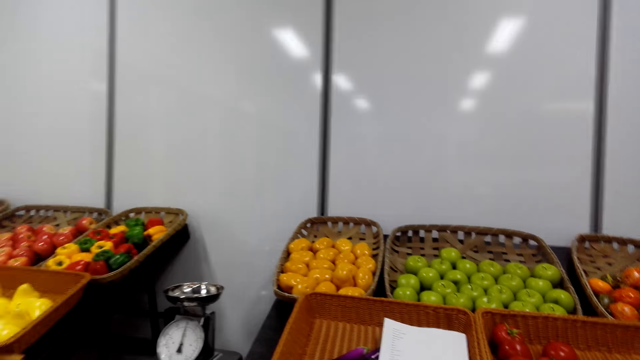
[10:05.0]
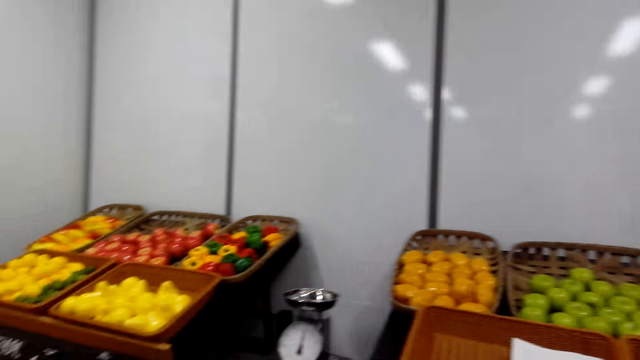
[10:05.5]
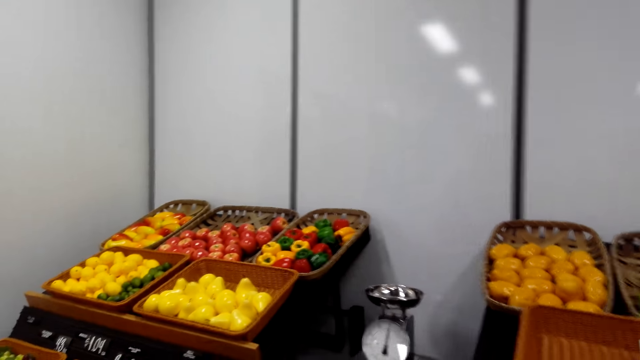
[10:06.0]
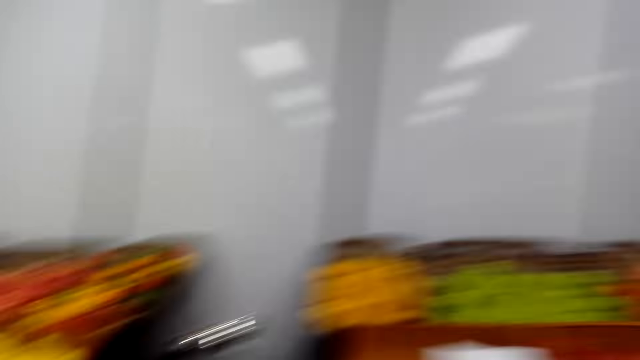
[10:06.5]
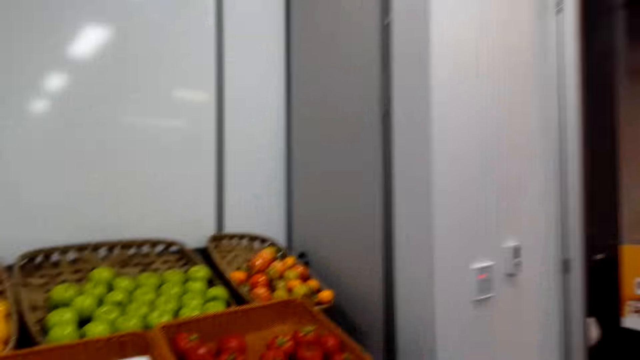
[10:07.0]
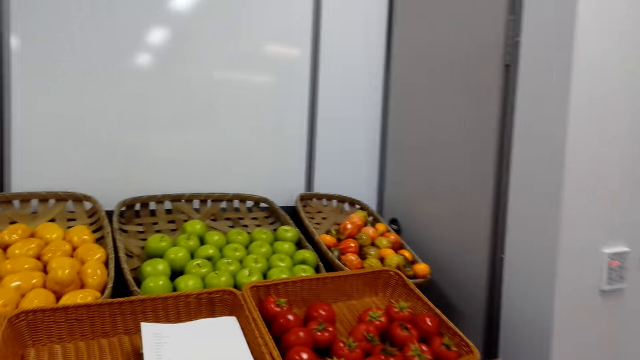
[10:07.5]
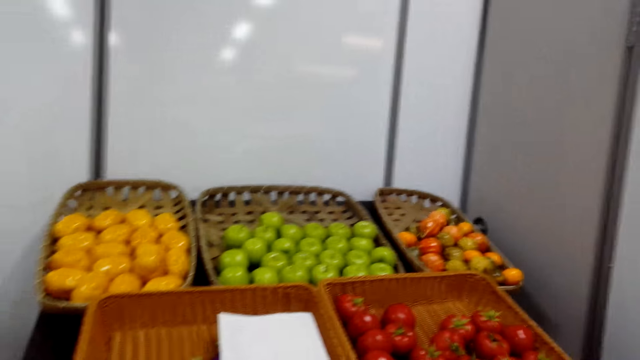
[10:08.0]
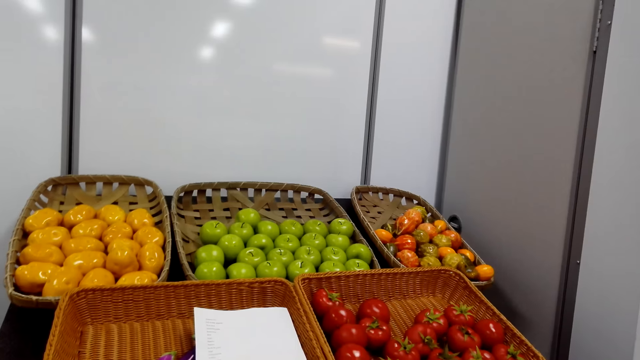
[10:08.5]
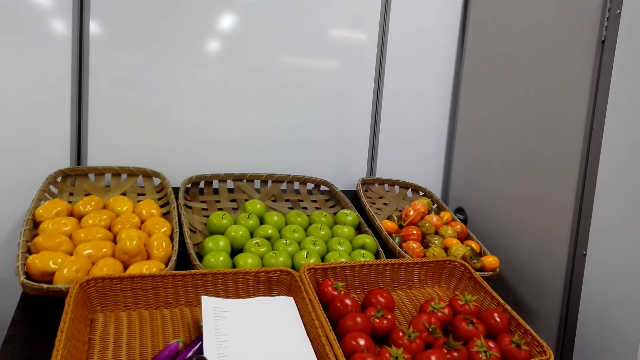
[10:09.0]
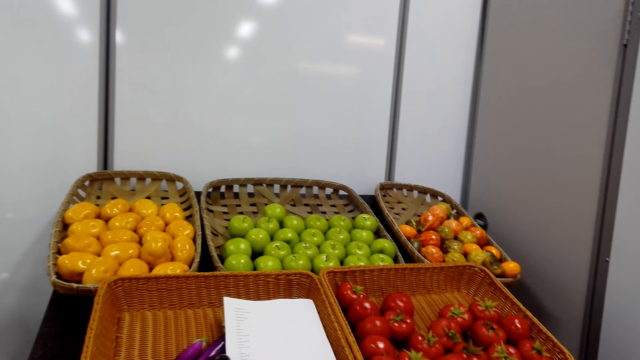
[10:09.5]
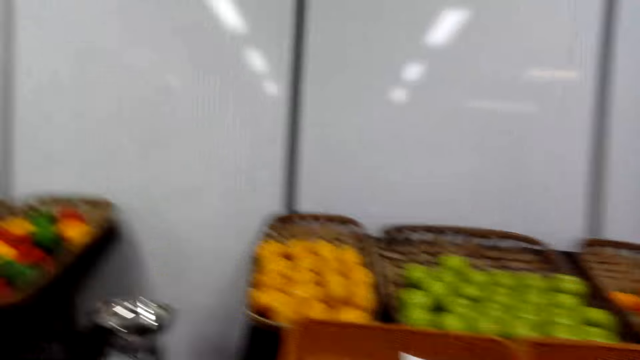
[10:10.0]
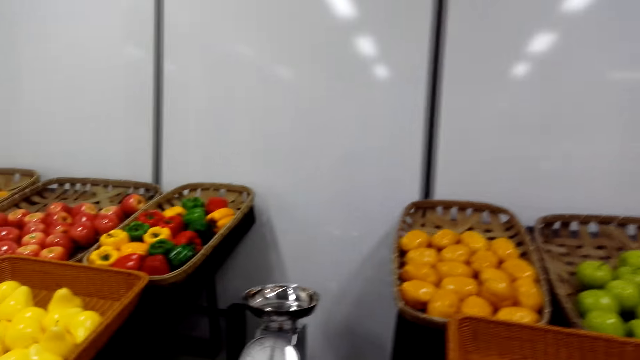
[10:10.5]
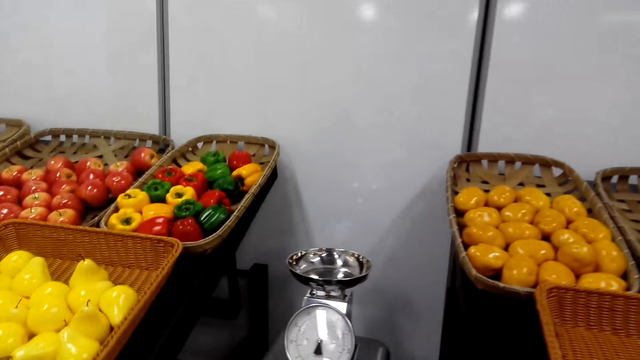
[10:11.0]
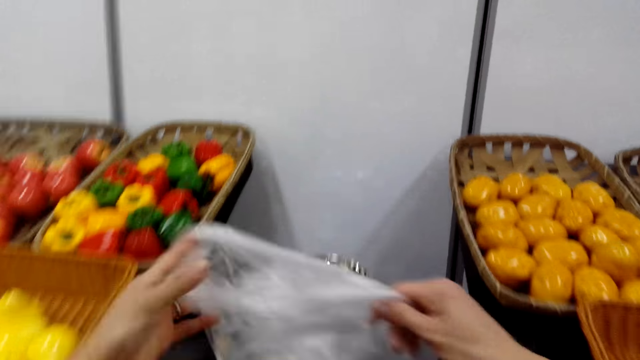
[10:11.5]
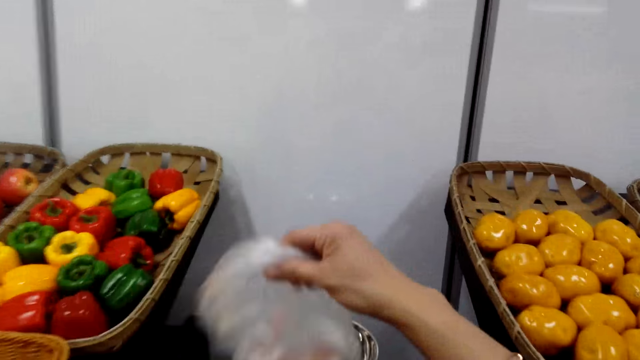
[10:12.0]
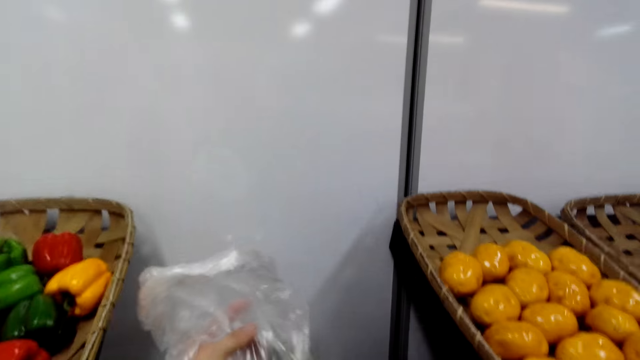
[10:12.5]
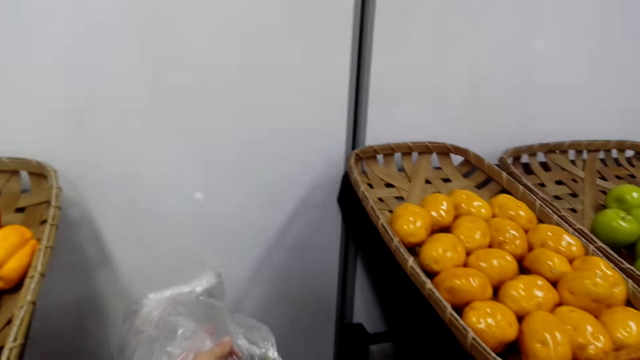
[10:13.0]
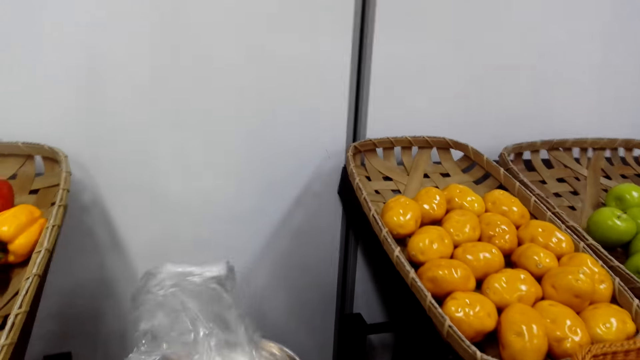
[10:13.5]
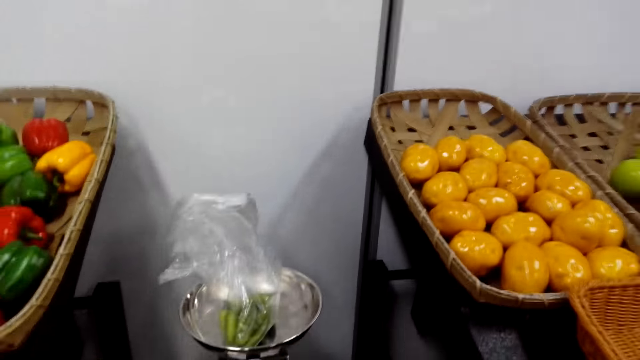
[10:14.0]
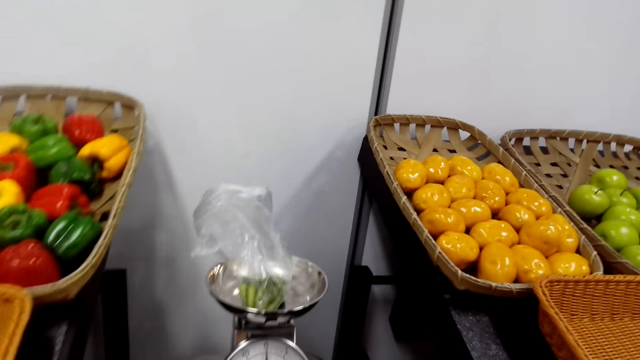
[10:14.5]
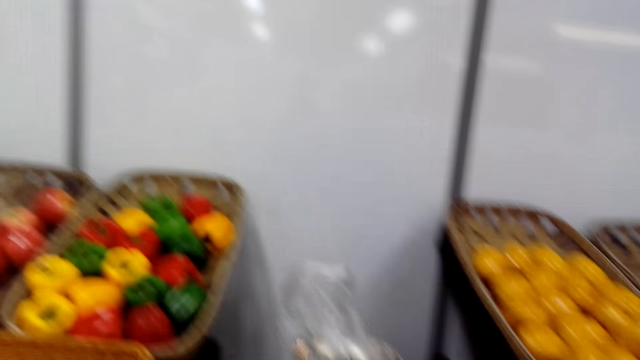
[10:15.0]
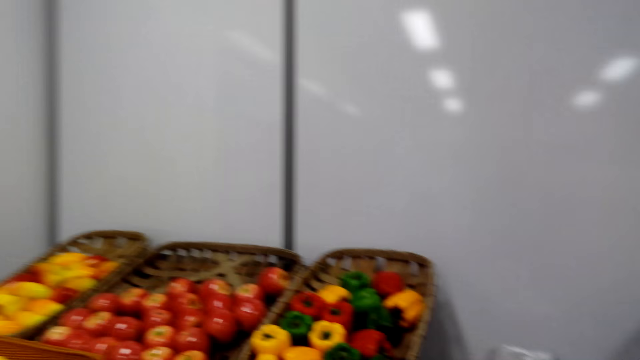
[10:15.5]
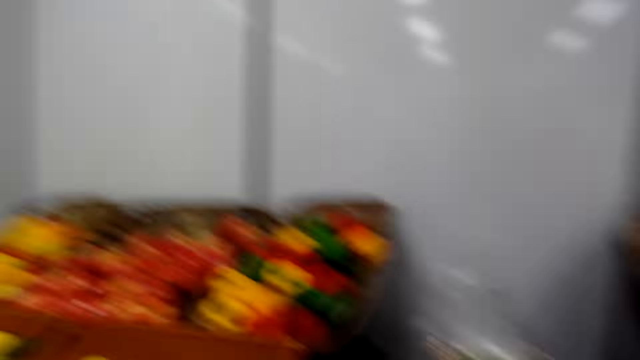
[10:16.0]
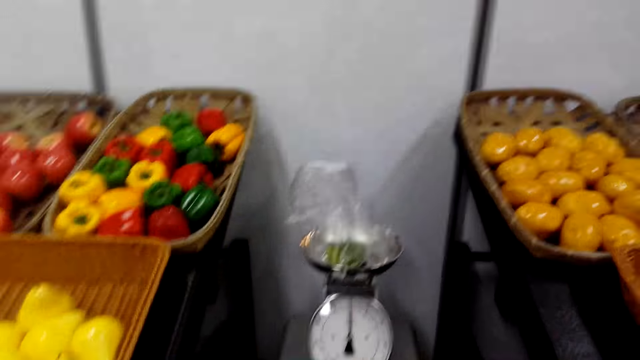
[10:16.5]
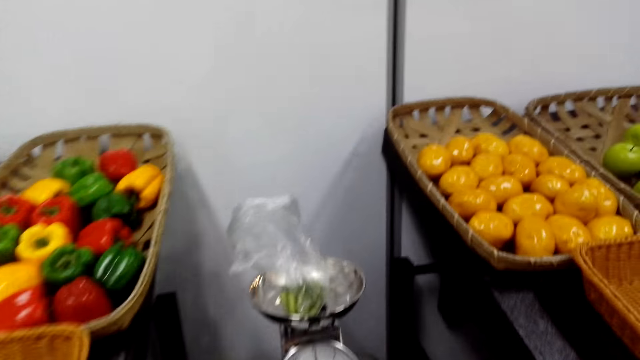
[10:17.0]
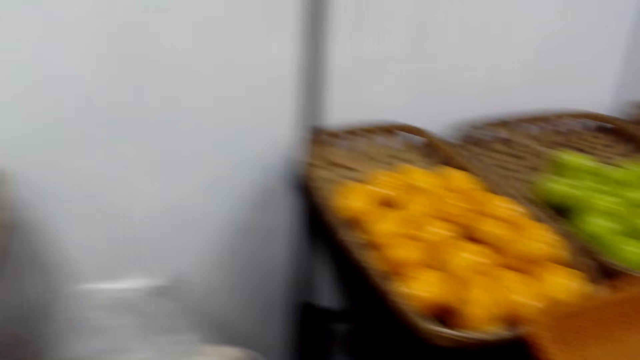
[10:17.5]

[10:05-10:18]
The camera wearer turns repeatedly. She passes the polythene bag to her left hand. She puts the polythene paper bag on the weighing machine. She walks in the supermarket and looks around.

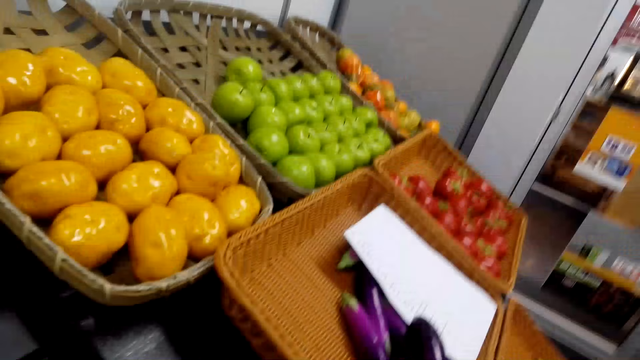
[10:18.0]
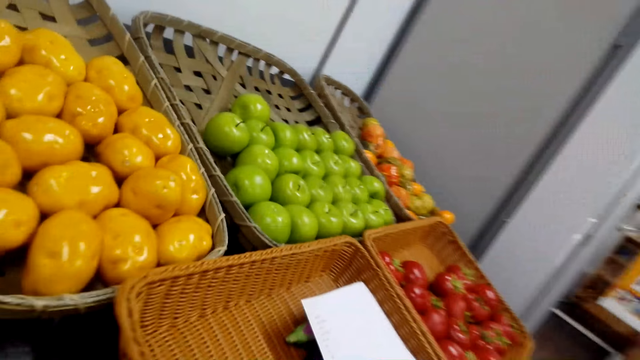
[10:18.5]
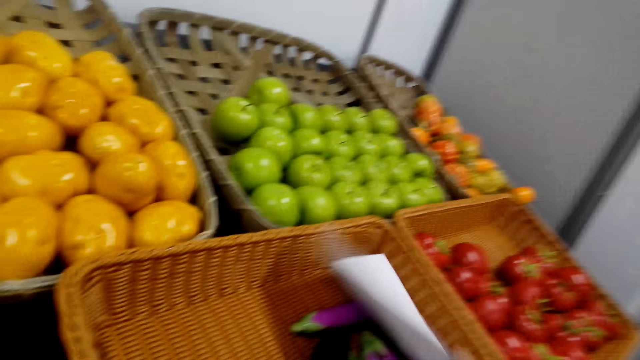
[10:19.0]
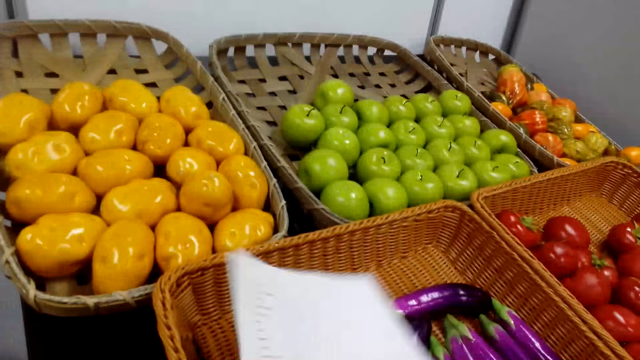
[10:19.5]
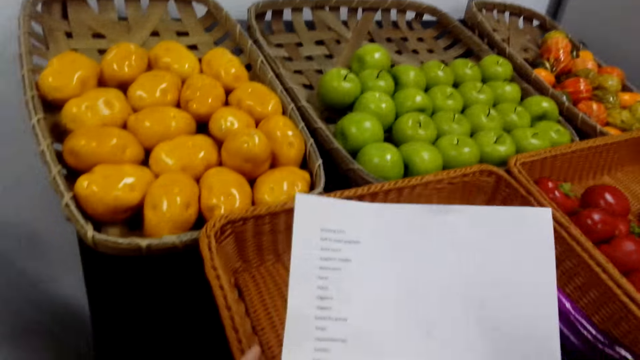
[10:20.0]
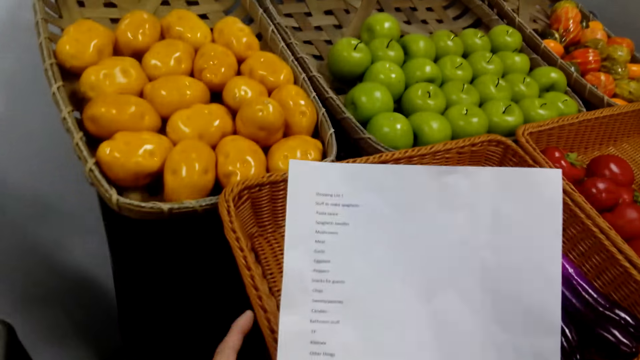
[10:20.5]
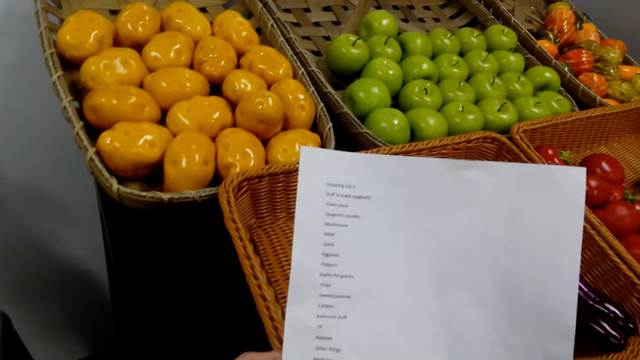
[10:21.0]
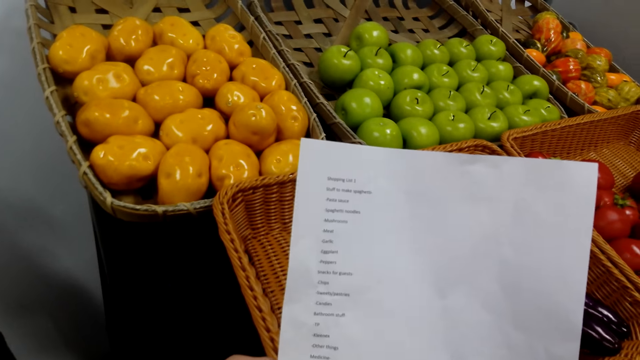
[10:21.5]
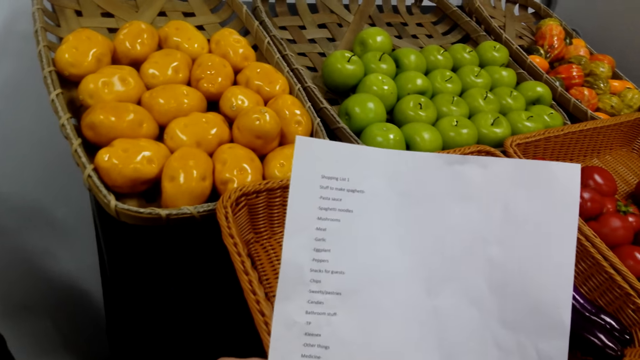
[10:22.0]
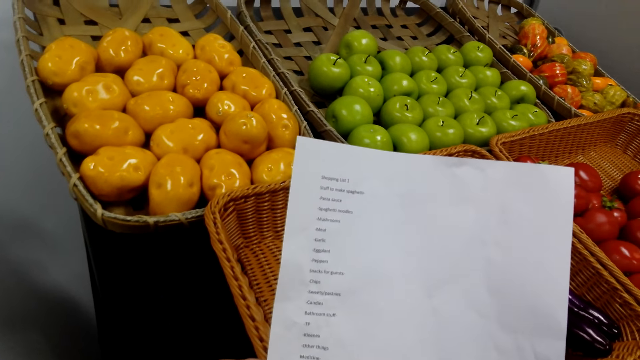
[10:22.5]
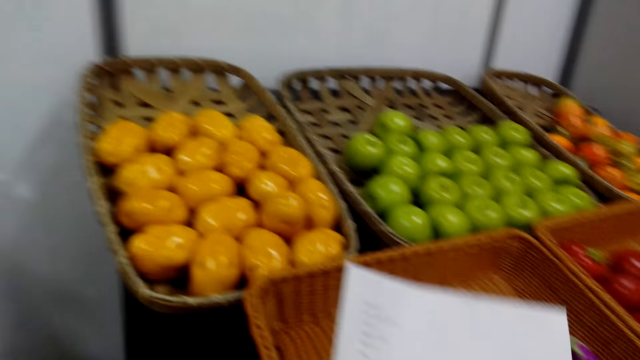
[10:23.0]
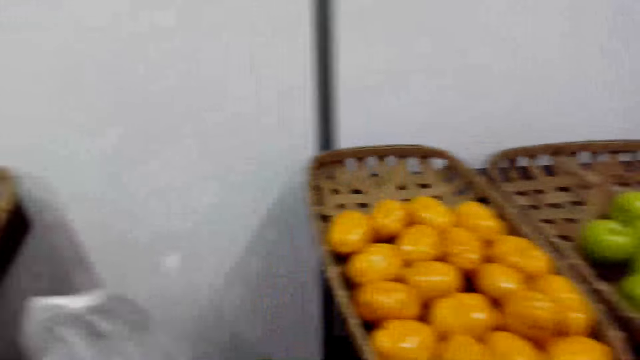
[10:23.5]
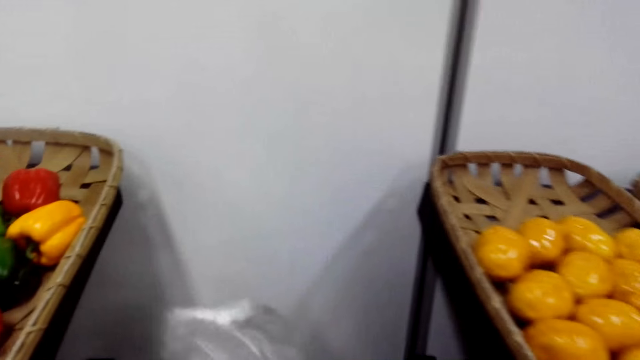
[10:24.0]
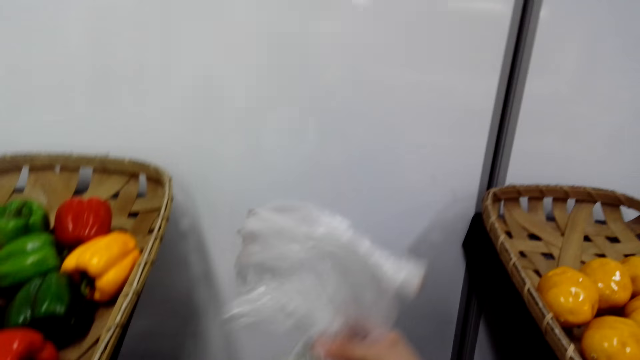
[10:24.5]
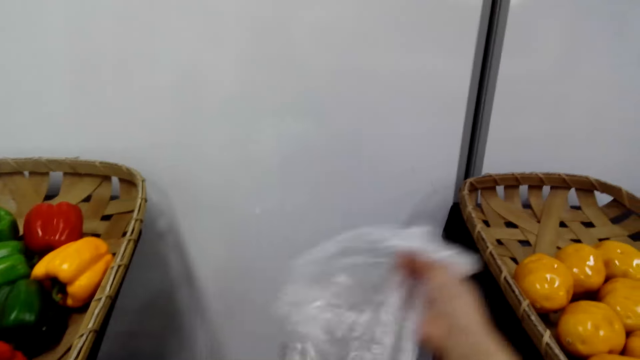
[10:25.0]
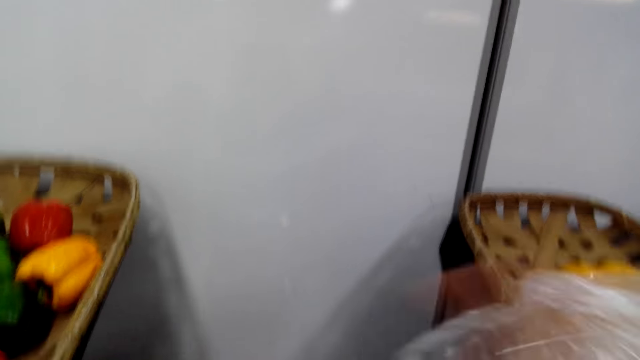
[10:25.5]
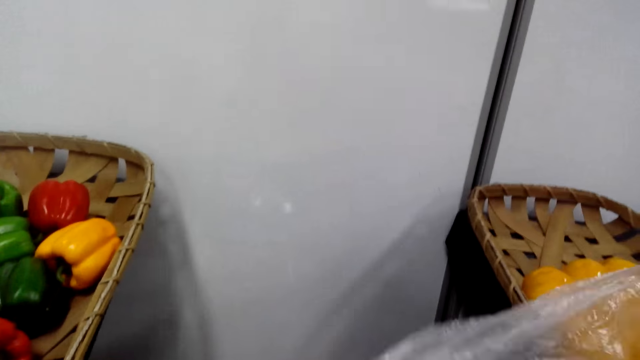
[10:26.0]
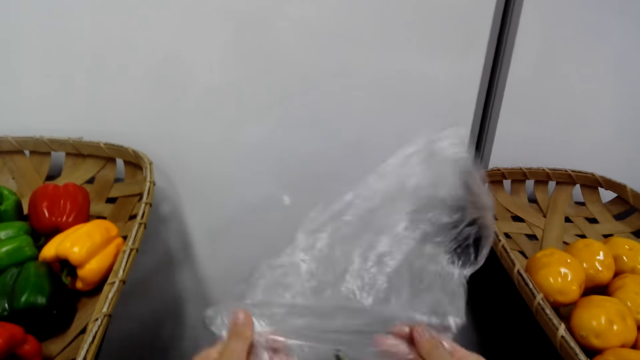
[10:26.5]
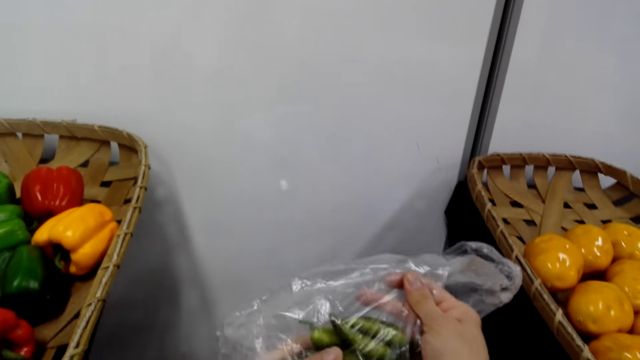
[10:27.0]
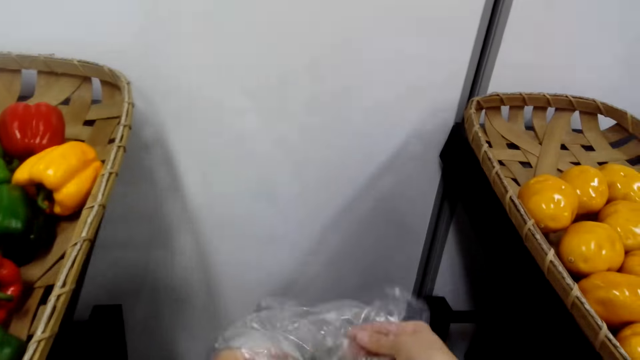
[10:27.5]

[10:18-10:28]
The camera wearer picks up a piece of paper from the tray. They hold a shopping list. They read the writings on the paper. They lift the polythene paper bag with both hands and place fruits in the weighing scale.
